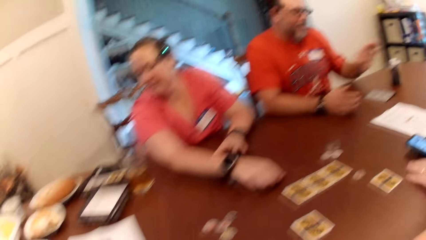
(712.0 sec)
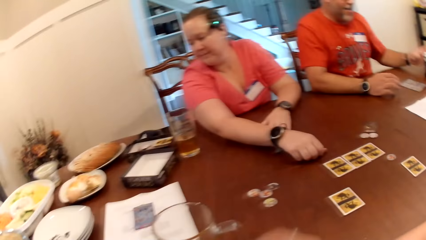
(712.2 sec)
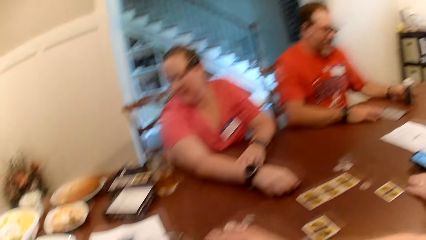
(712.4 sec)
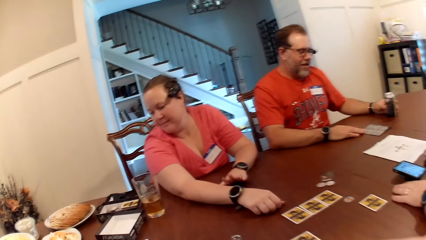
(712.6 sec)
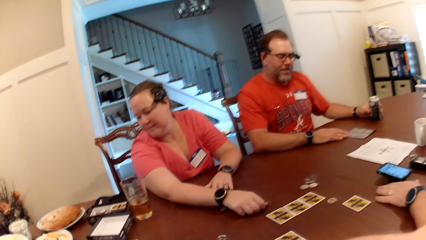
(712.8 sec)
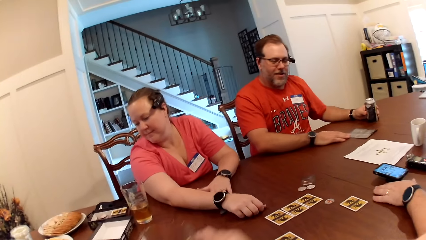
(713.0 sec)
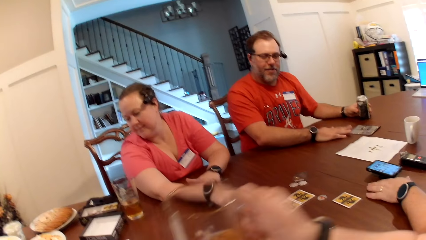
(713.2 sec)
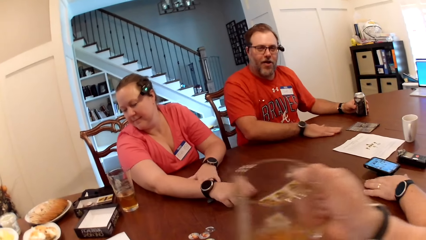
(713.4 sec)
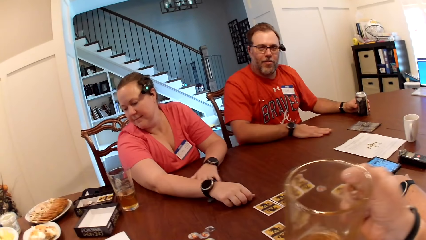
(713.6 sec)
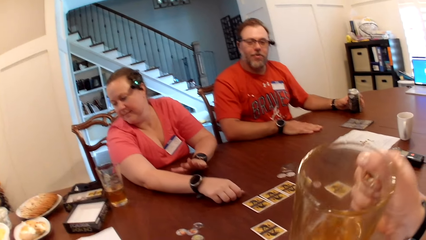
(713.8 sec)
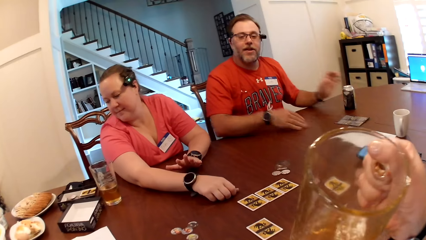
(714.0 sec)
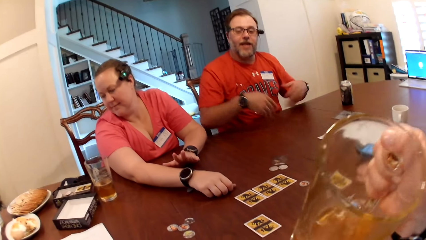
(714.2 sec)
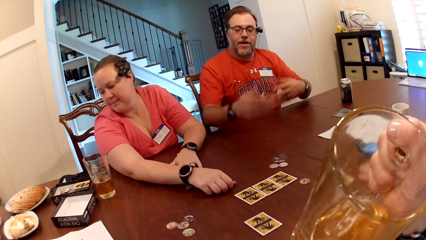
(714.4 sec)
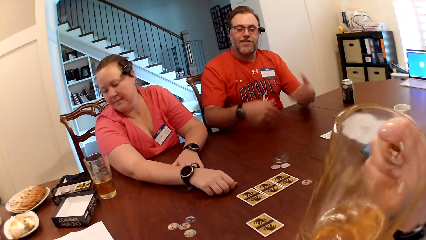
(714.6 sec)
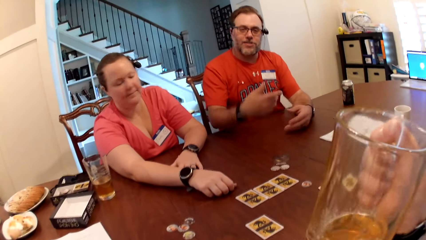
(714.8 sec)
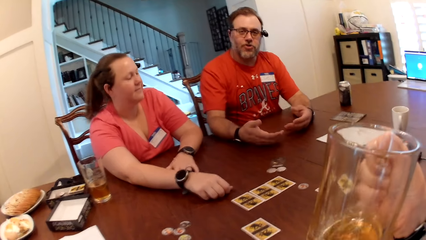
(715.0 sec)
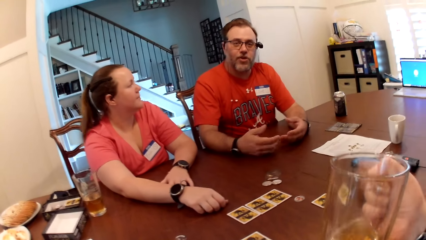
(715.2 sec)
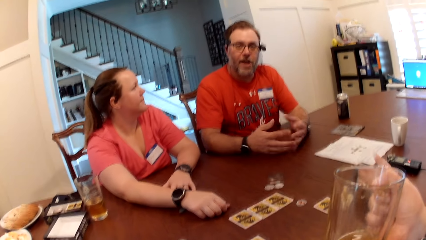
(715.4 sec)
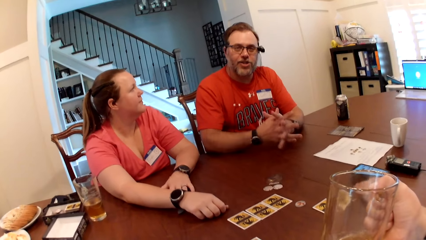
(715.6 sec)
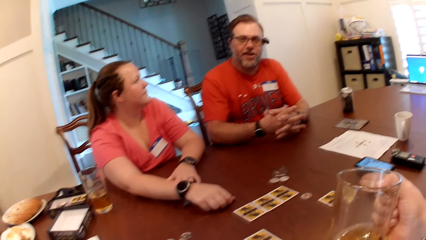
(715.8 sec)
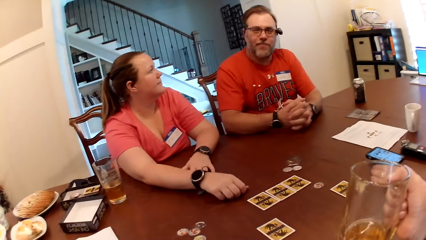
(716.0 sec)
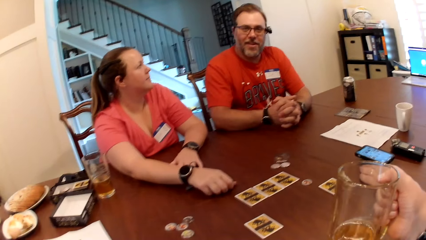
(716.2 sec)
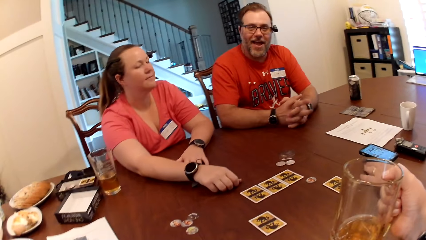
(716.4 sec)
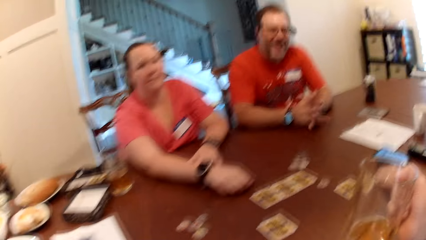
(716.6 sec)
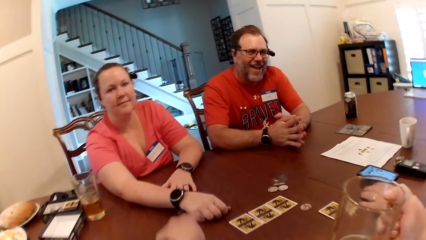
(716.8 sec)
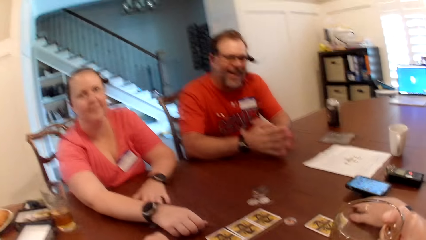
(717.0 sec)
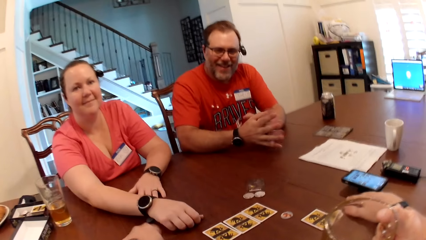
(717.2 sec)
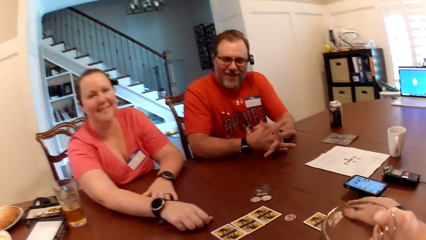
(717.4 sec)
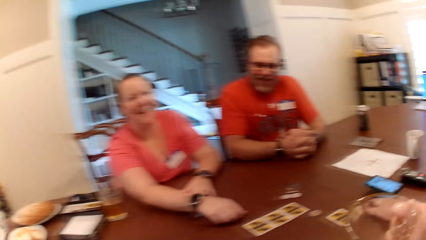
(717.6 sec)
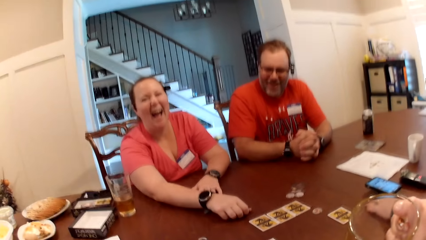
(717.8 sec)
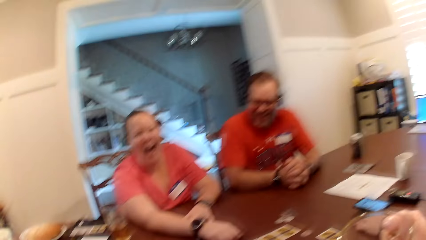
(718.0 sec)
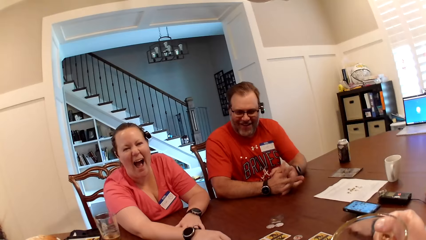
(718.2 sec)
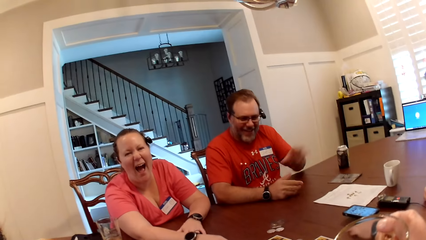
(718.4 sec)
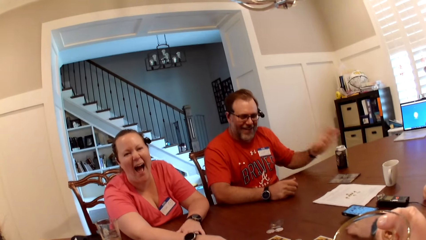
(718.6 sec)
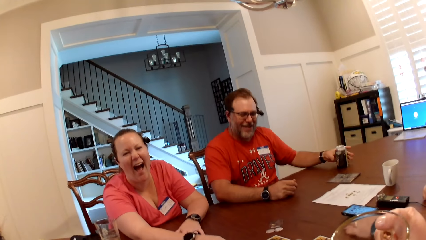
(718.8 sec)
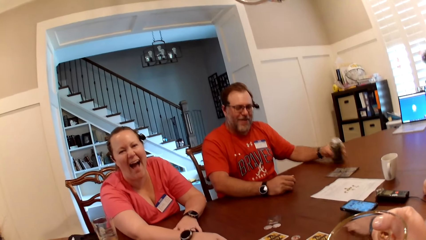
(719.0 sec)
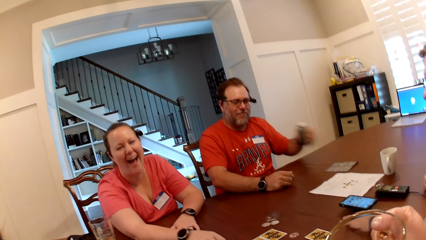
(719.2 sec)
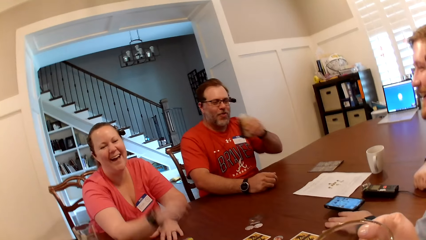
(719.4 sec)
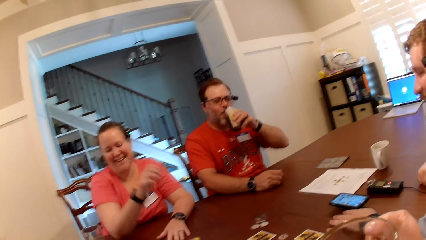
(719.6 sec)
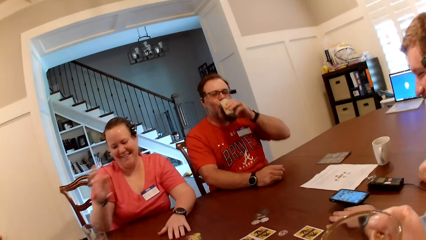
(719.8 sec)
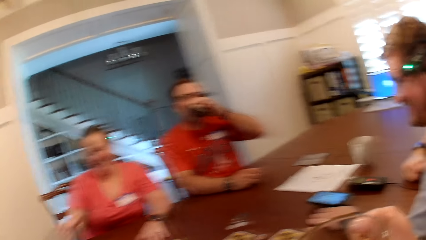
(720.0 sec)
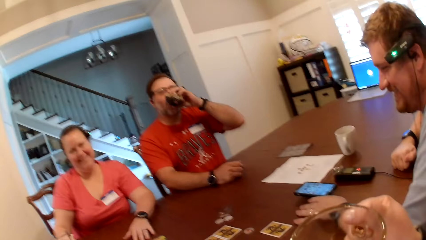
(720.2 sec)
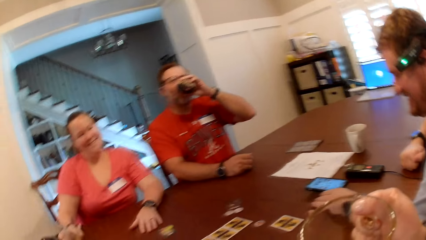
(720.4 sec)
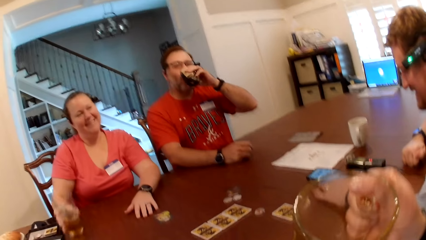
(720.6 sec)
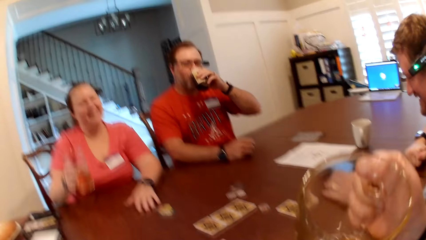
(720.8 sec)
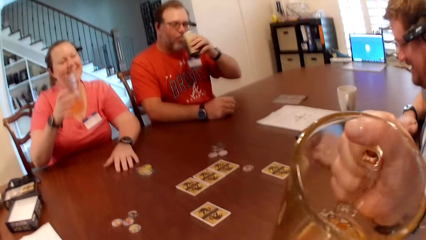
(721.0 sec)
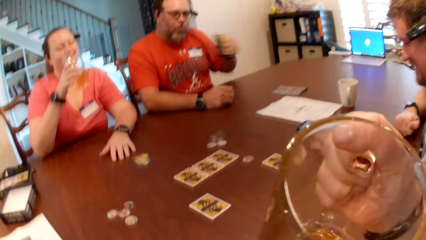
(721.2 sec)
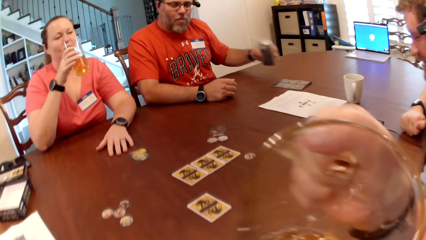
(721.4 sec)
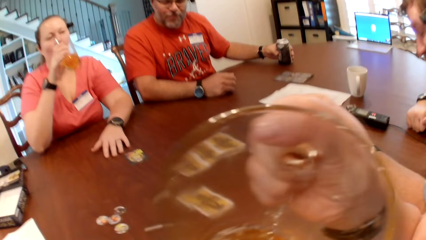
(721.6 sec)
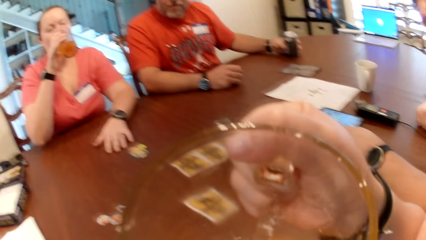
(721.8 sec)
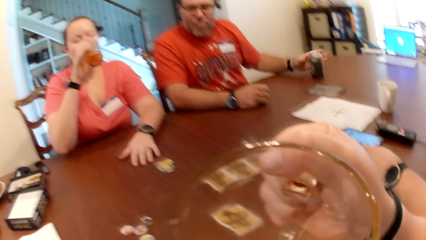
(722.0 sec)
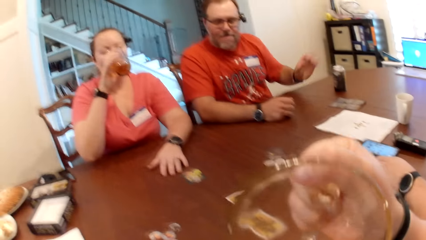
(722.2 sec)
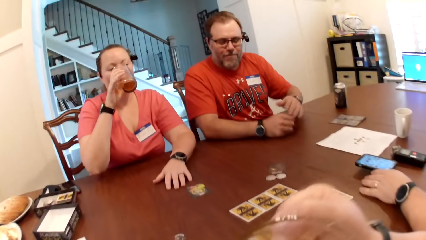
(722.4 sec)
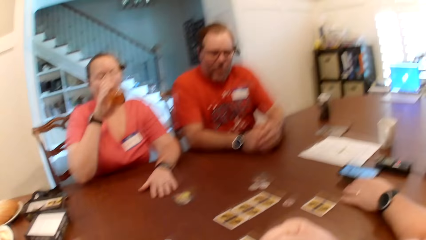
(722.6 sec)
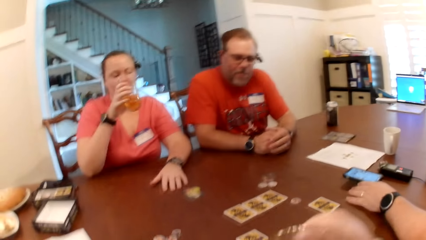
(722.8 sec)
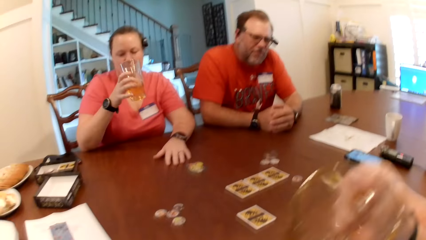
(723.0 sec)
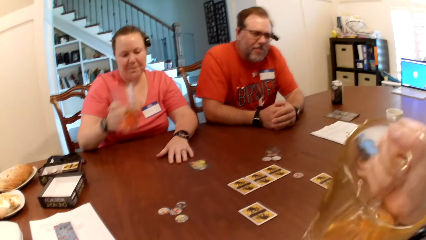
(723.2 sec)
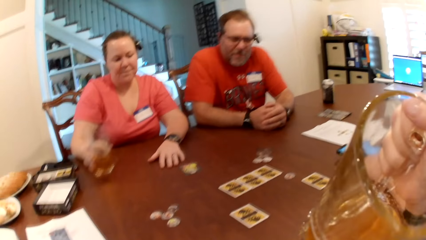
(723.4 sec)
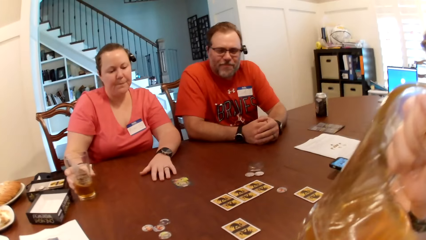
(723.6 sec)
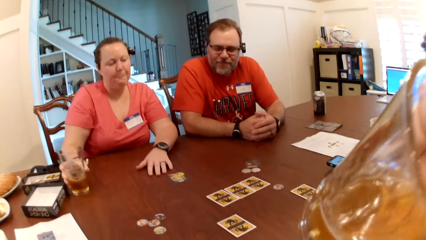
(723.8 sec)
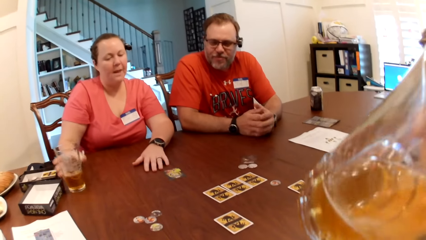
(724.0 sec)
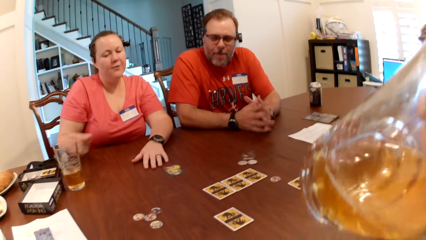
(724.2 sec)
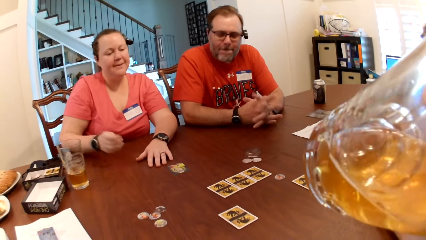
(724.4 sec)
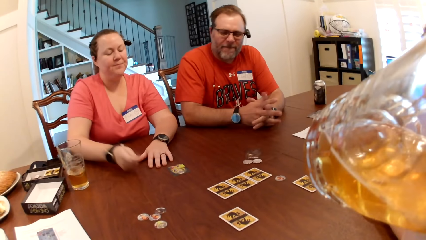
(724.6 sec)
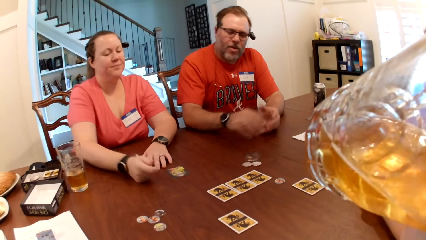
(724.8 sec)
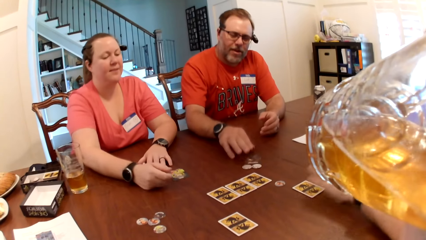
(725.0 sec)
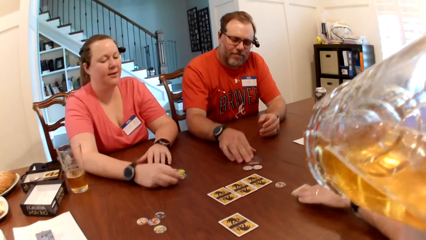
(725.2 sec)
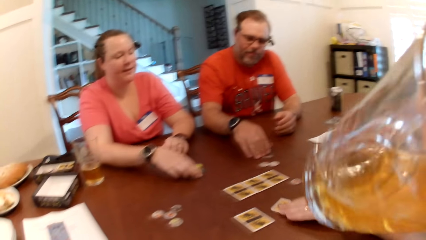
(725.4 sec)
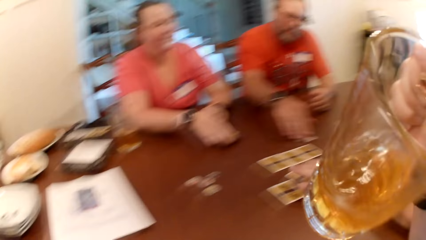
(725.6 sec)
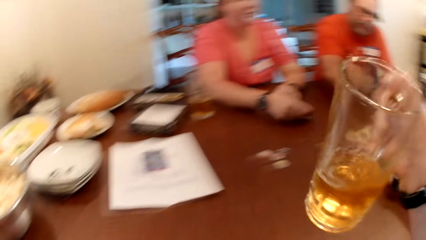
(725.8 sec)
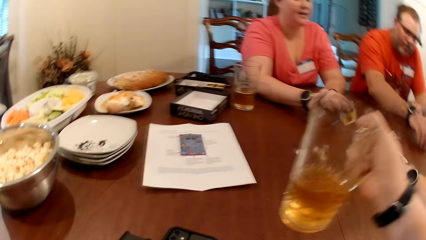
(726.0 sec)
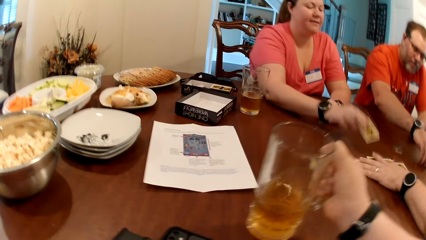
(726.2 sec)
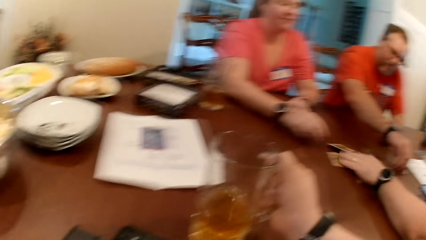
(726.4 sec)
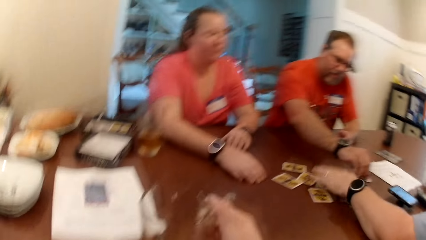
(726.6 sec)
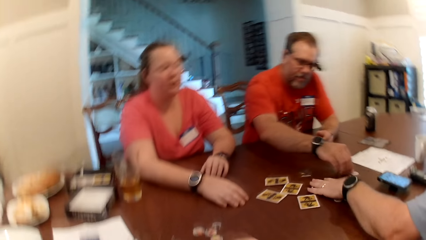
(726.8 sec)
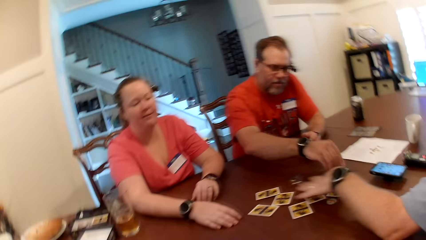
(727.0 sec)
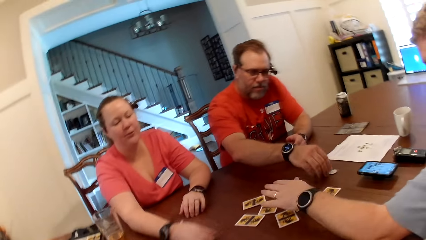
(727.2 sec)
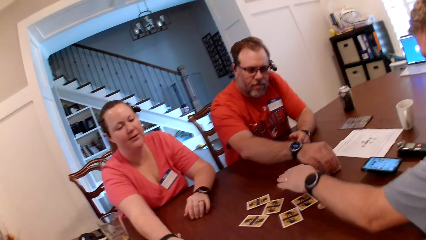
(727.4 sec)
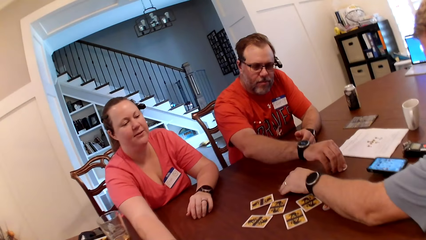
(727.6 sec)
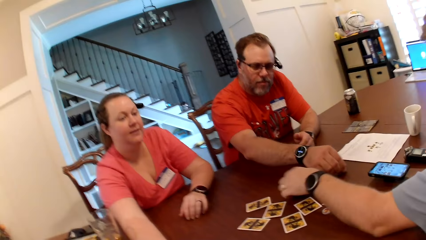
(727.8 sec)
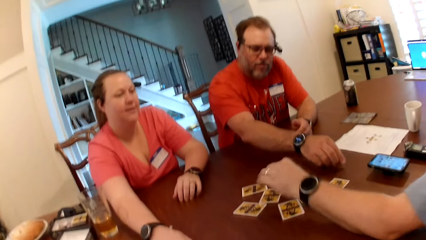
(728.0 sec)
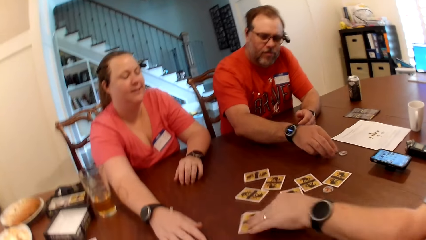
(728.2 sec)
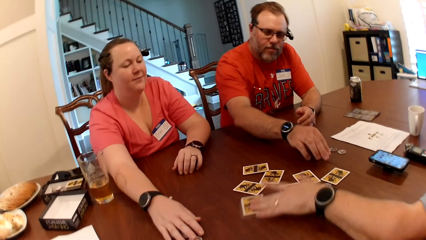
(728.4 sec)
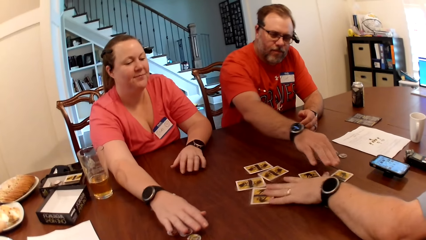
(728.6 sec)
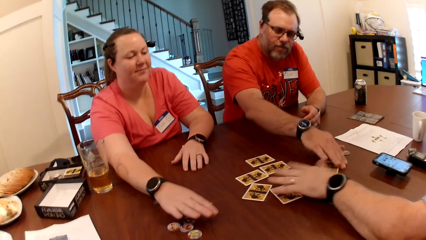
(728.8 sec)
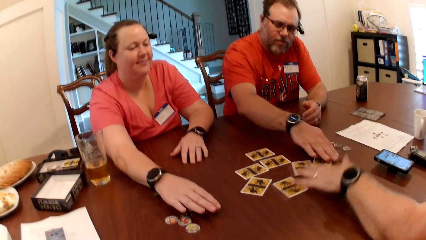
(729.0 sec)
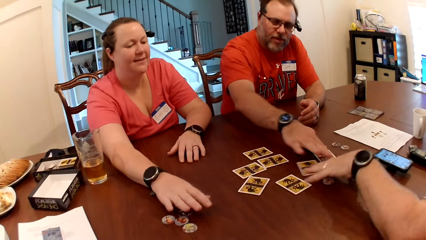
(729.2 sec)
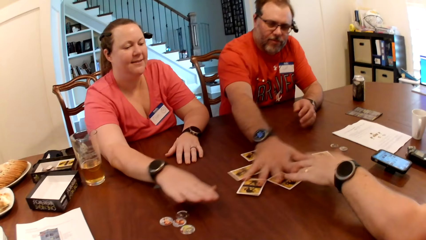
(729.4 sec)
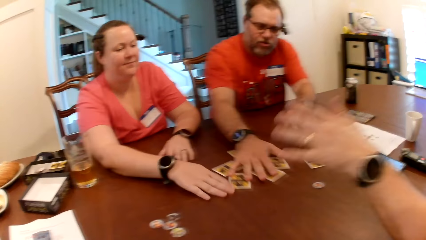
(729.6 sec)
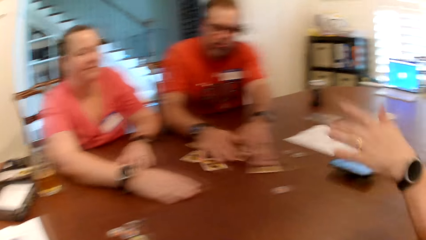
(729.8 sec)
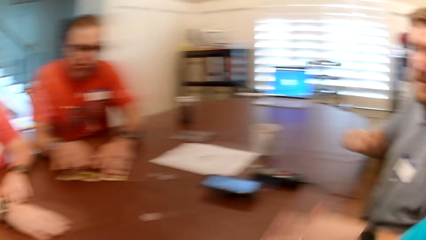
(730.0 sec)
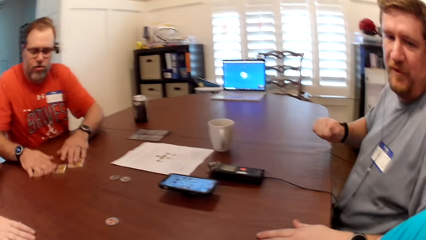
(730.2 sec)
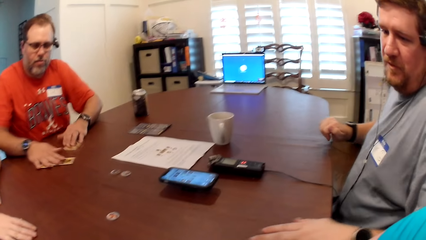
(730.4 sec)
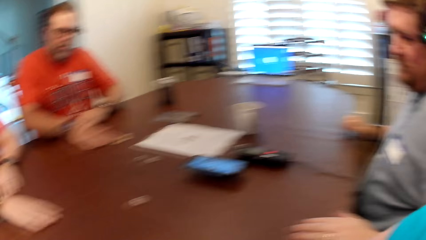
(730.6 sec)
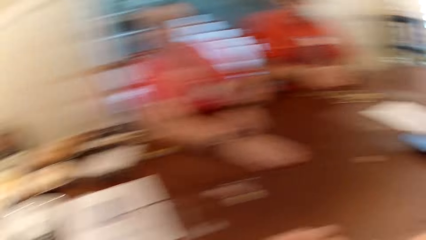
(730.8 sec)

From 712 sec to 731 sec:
The camera wearer picks the glass of juice from the table with her right hand. A man picks the can of soda from the table with his left hand. He drinks from the can of soda with his left hand. A woman picks the glass of juice from the table with her right hand. She drinks from the glass of juice in her right hand. The camera wearer drinks from the glass of juice in her right hand. Another man moves a card on the table with his left hand. The first man moves a card on the table with his right hand. The woman picks the card from the table with her right hand. She drops the card on the table with her right hand. The camera wearer drops the glass of juice on the table with her right hand. The other man moves the cards on the table with his left hand. The first man adjusts some poker chips on the table with his right hand. The other man arranges the cards. The first man adjusts the cards on the table with both hands. He rotates the card.
